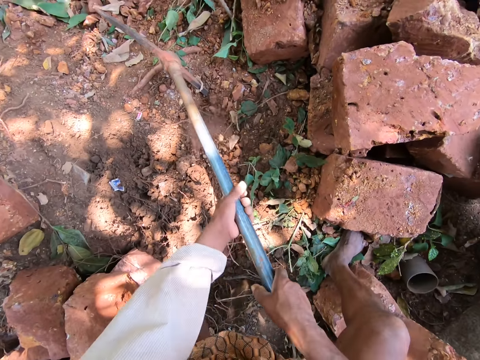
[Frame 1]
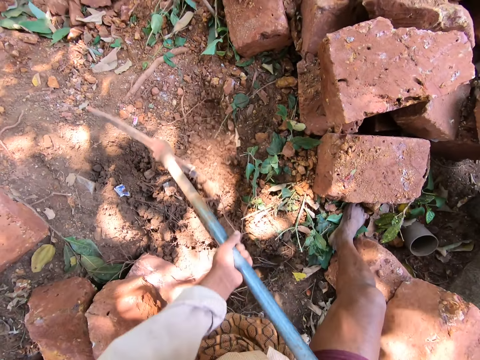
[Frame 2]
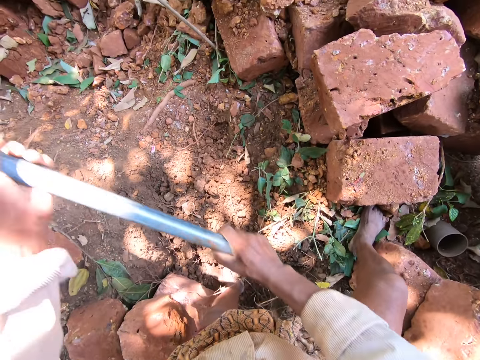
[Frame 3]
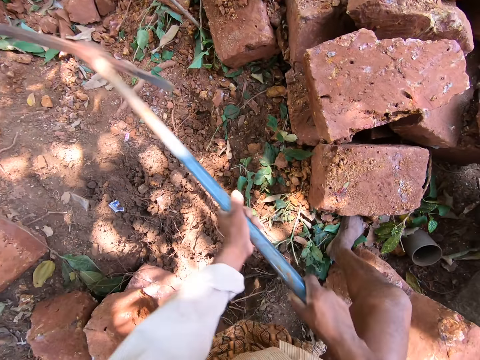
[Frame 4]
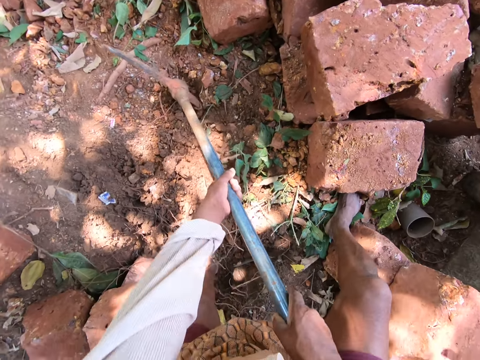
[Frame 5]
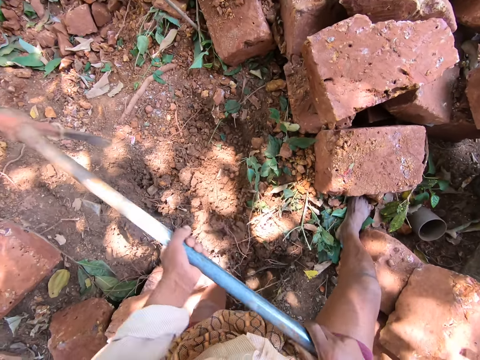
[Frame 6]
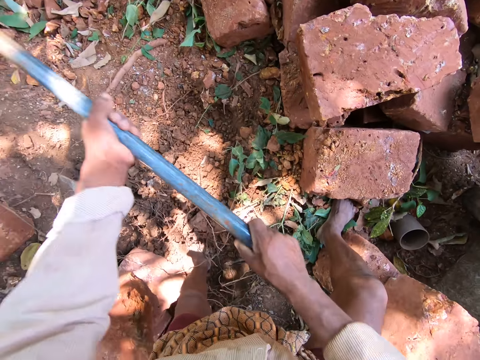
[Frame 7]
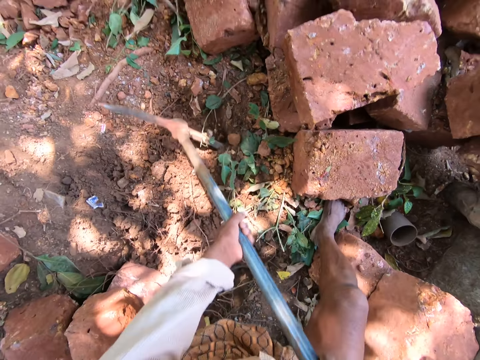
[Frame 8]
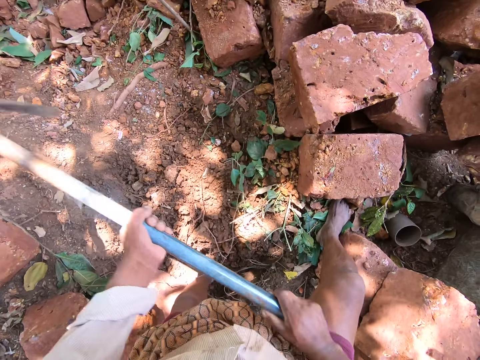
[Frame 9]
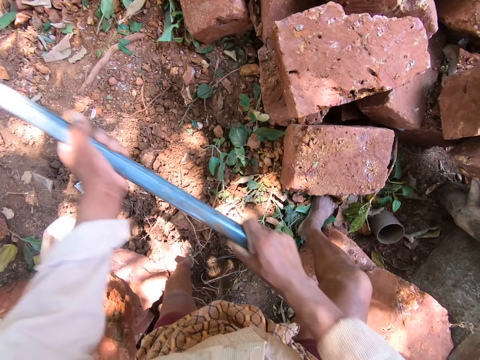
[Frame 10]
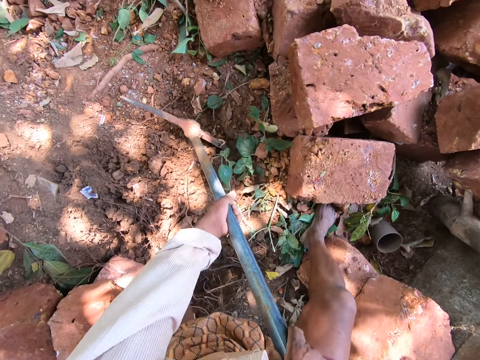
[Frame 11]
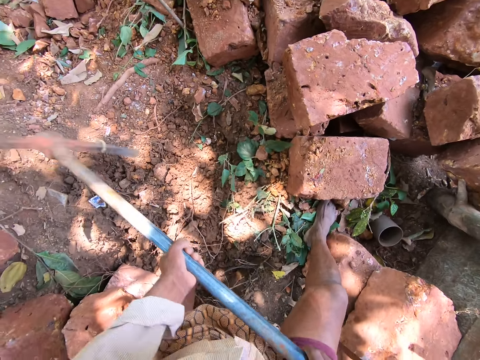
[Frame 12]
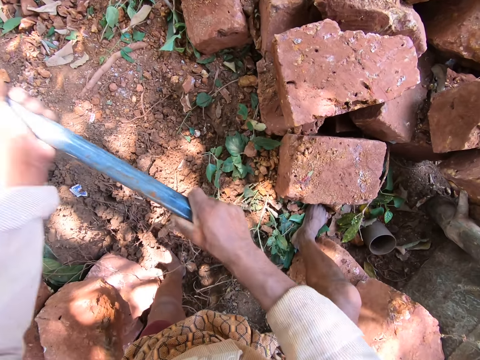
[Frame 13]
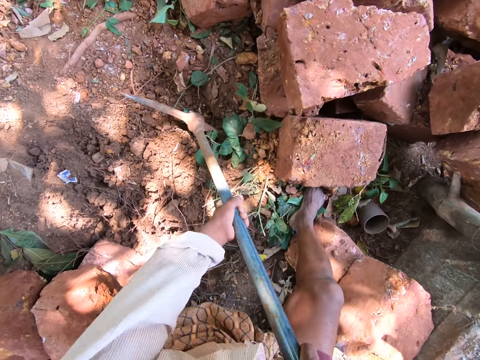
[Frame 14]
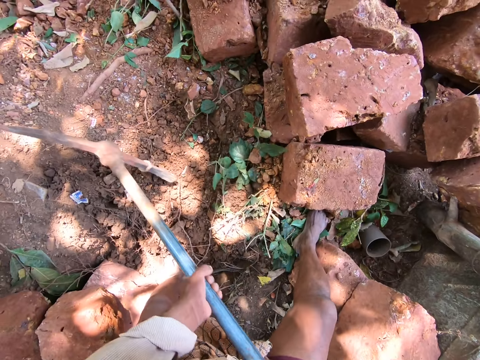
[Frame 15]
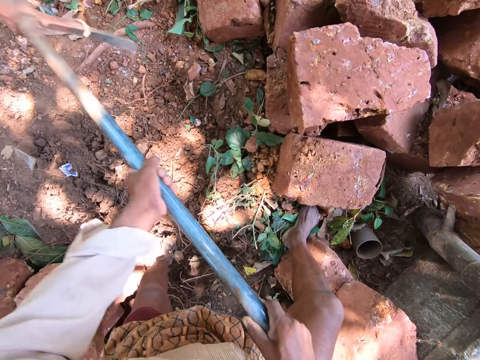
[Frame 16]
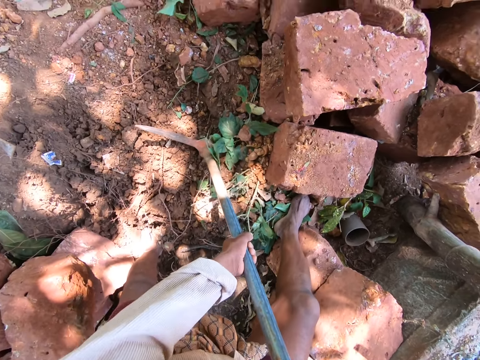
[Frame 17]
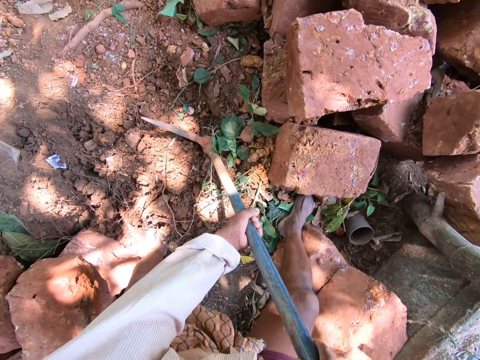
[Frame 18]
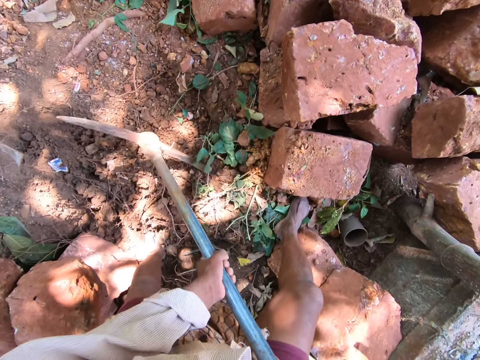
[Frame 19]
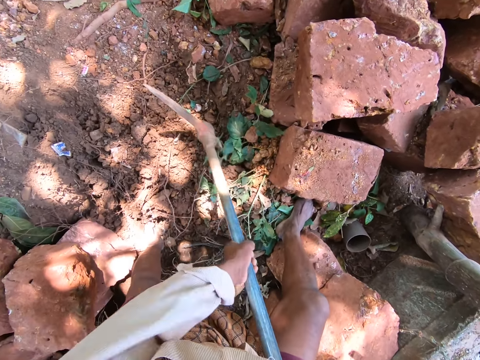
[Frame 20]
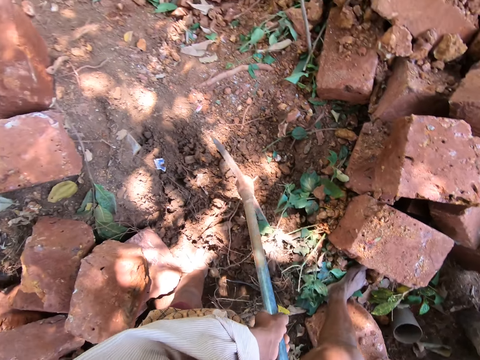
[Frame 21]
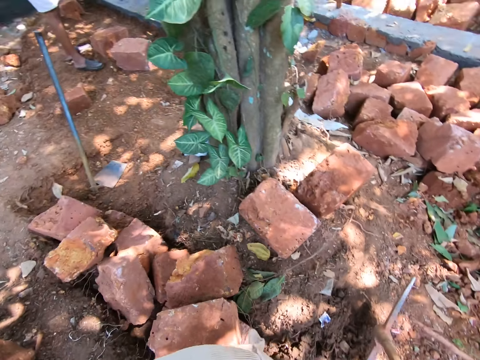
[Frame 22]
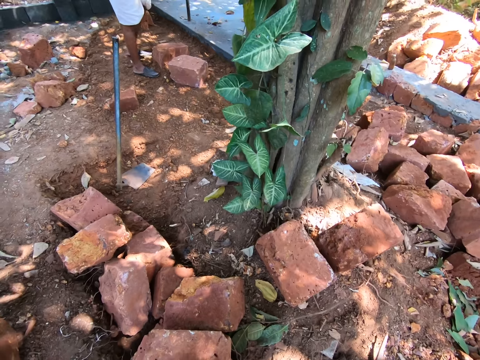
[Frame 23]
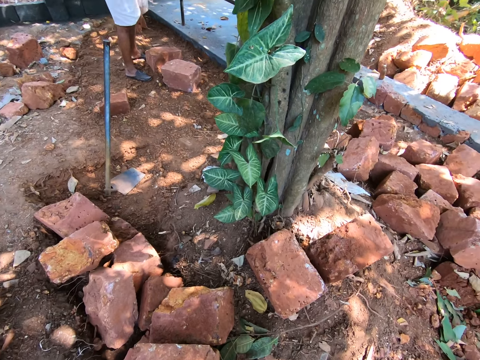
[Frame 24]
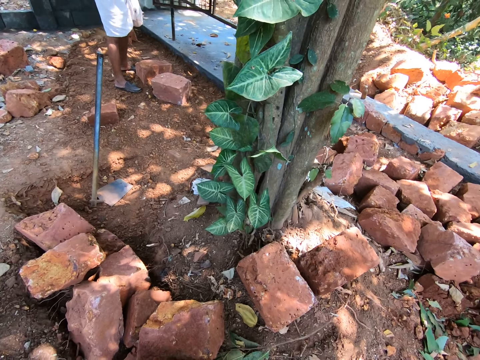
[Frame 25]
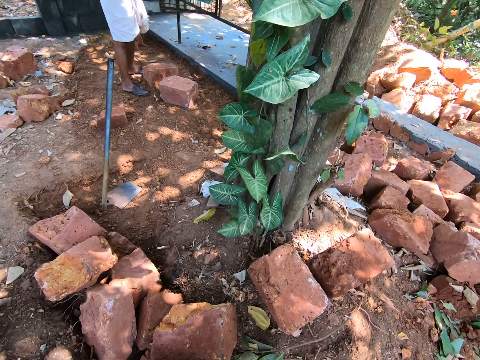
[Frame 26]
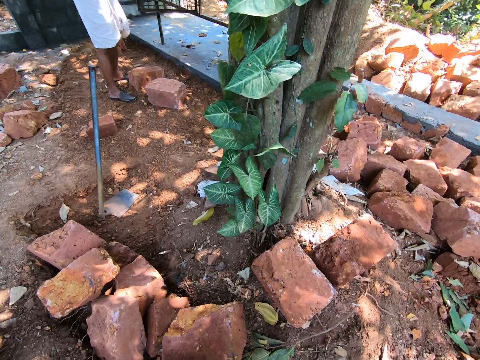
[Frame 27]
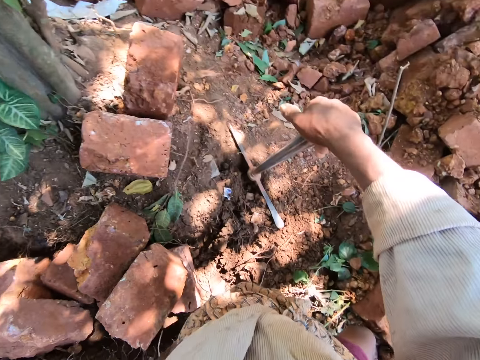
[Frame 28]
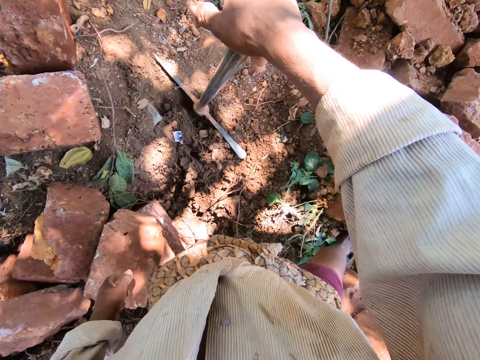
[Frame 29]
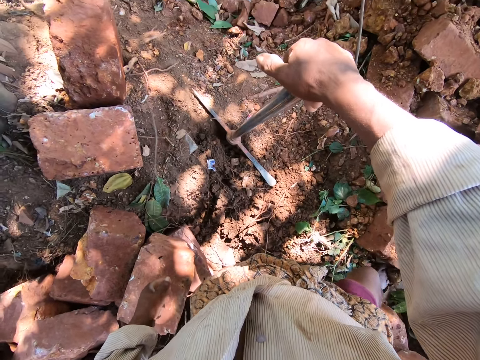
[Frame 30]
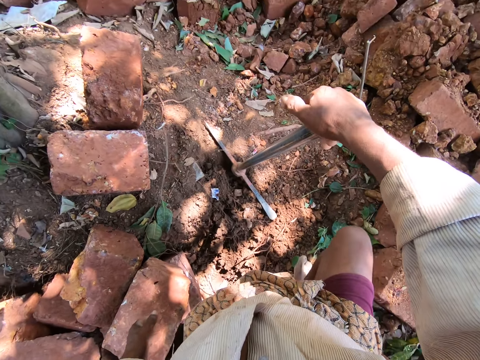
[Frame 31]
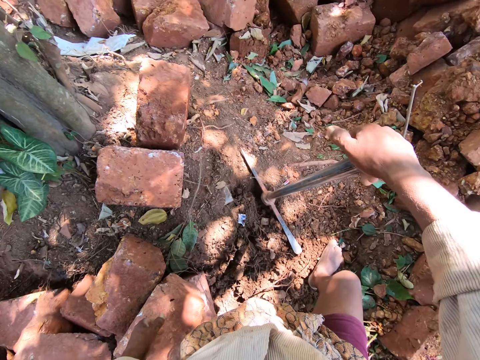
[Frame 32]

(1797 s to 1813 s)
The camera wearer converses with a man and another man. He holds the pick axe on the ground with his right hand. He looks around.

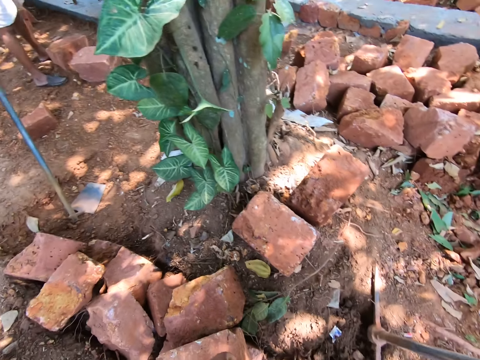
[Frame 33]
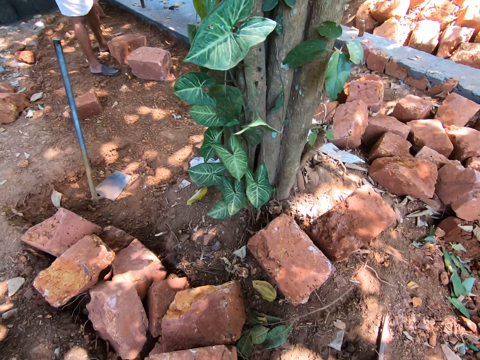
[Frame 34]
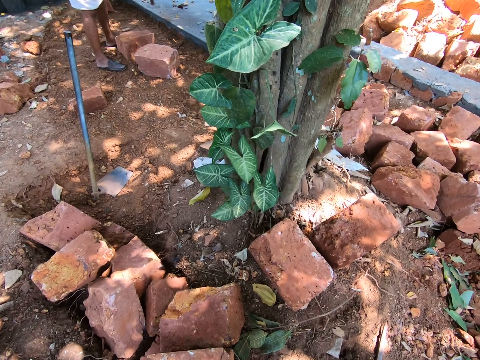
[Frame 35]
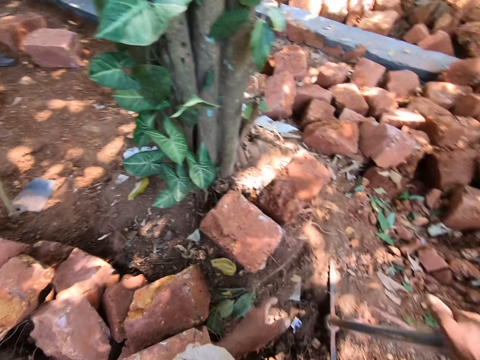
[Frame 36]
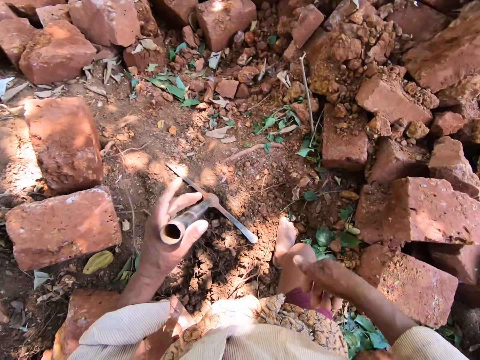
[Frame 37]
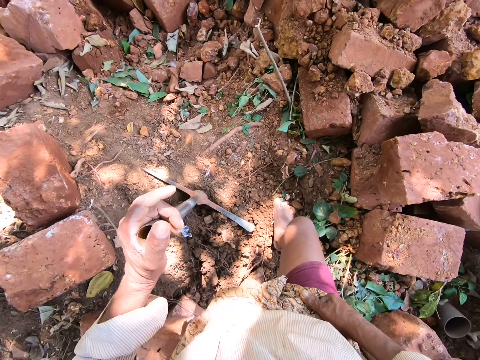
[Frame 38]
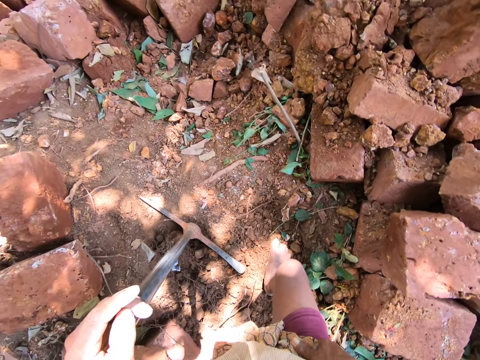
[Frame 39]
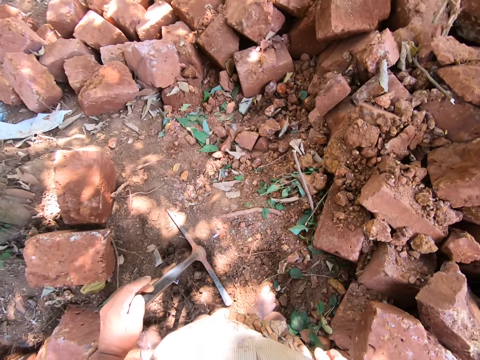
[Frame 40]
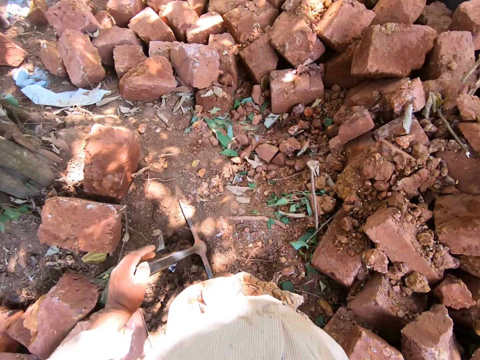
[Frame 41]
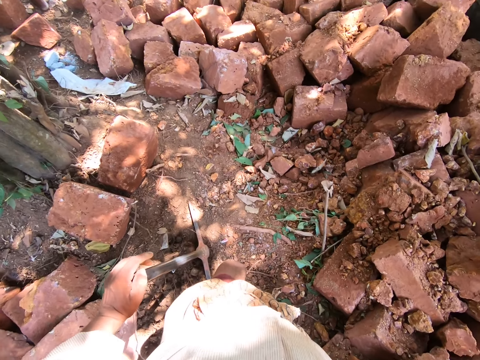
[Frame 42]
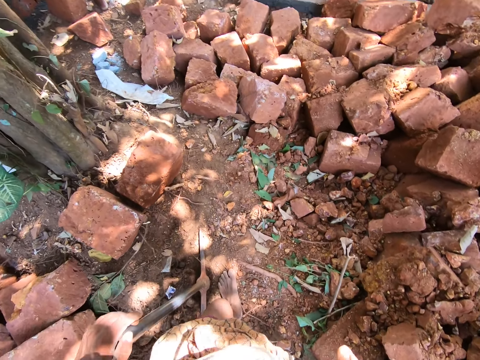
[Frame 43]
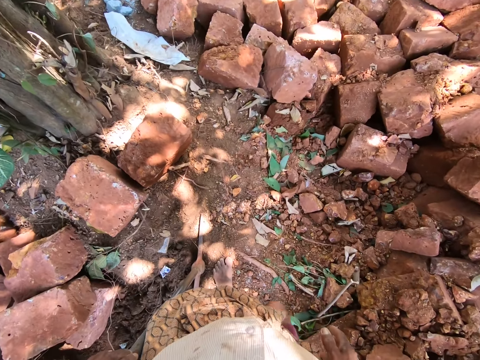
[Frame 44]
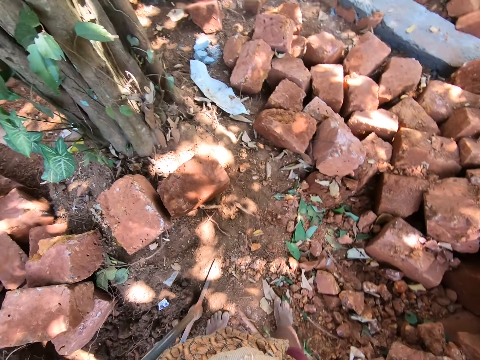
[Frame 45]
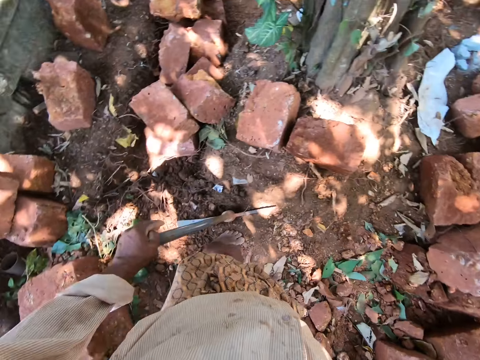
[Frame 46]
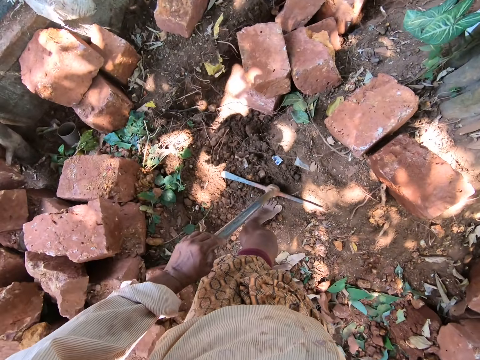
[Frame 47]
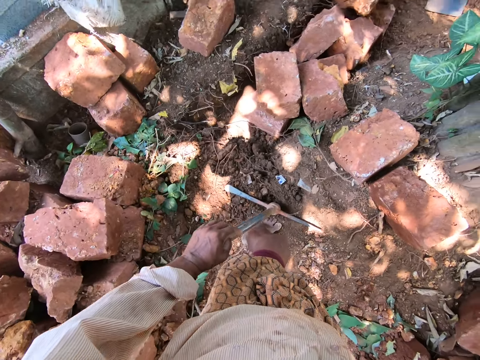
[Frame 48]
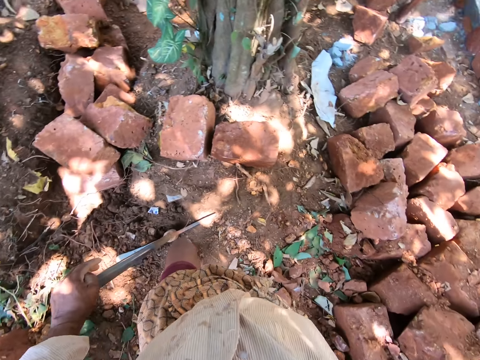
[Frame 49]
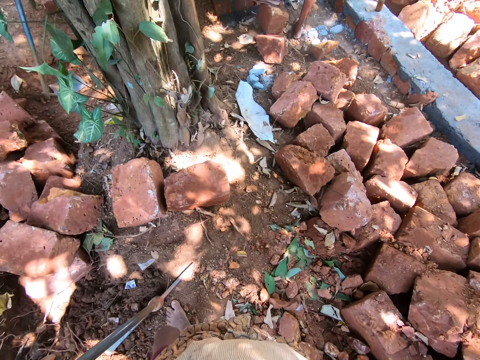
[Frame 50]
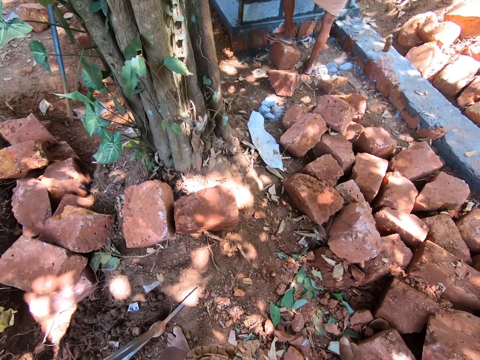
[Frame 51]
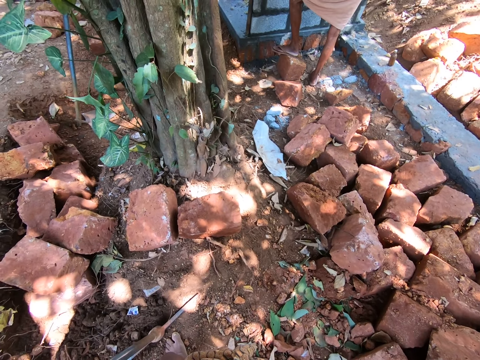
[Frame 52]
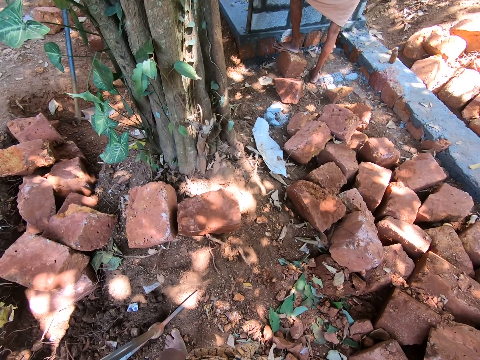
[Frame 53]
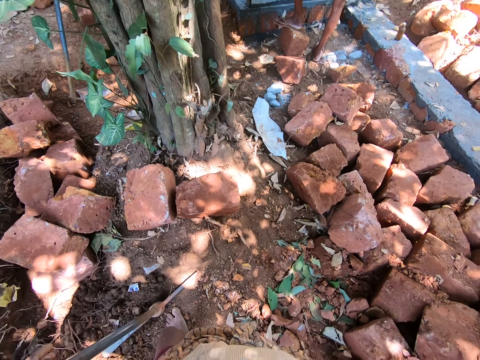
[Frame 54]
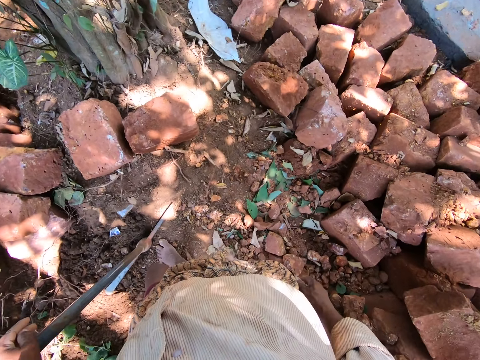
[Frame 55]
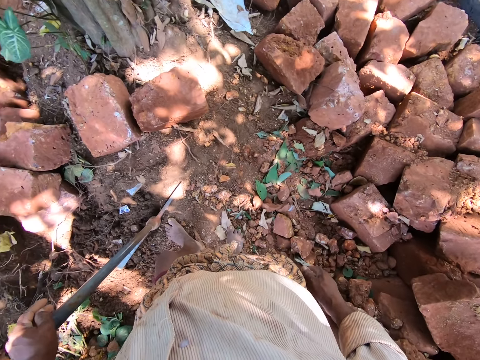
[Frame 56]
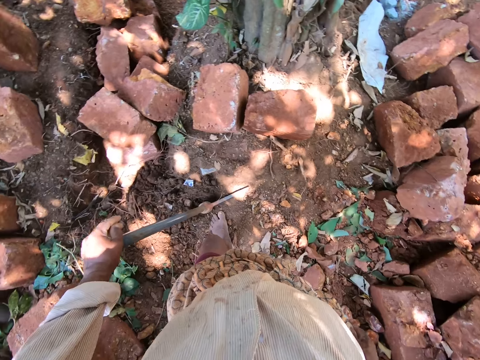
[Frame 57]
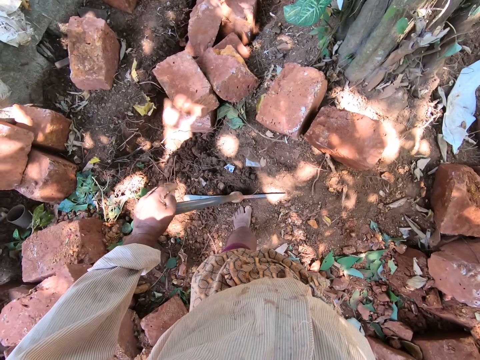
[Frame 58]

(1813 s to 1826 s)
The camera wearer passes the pick axe to his left hand with his right hand.
